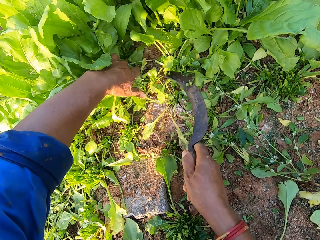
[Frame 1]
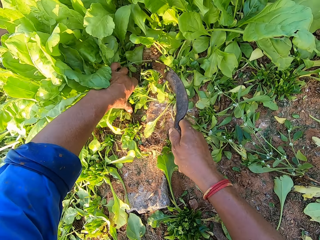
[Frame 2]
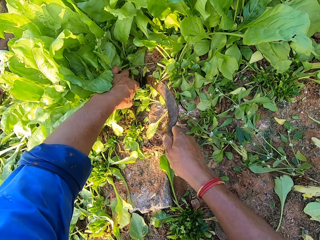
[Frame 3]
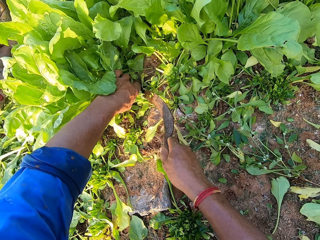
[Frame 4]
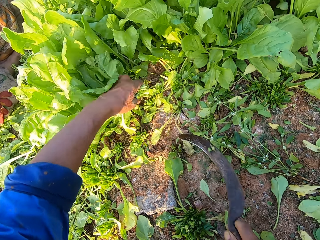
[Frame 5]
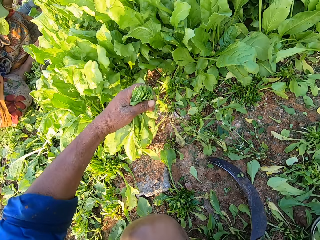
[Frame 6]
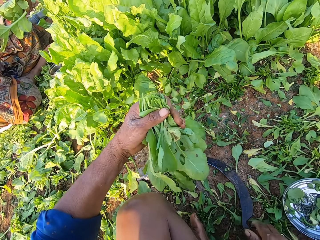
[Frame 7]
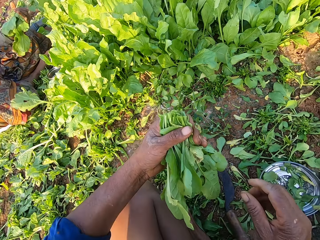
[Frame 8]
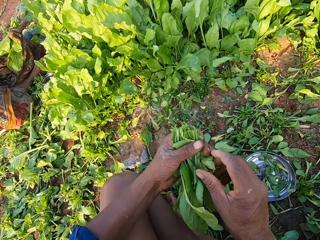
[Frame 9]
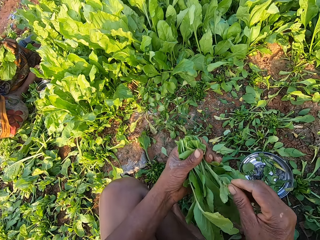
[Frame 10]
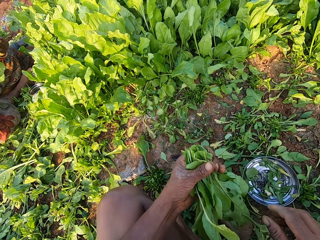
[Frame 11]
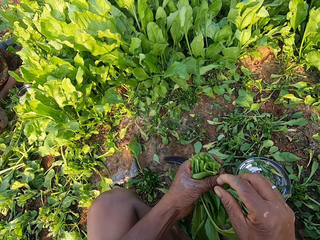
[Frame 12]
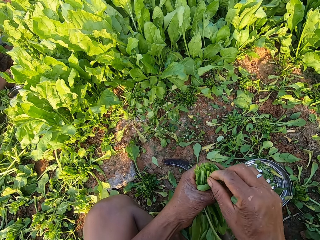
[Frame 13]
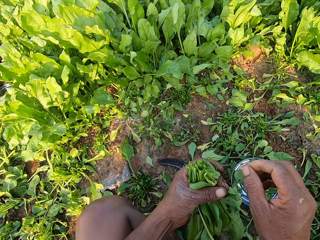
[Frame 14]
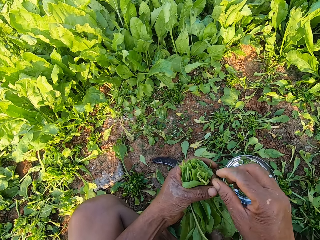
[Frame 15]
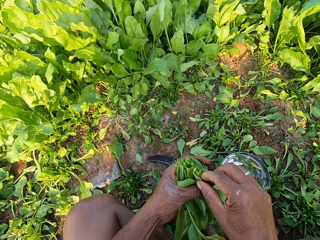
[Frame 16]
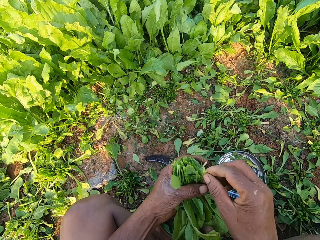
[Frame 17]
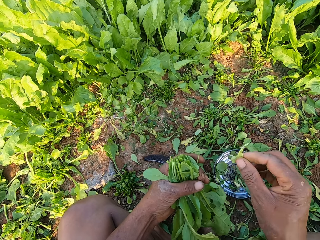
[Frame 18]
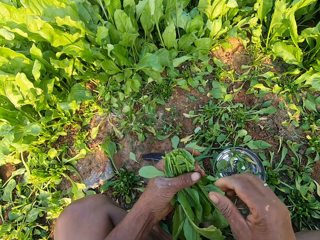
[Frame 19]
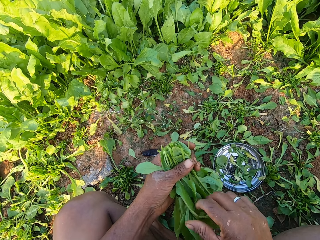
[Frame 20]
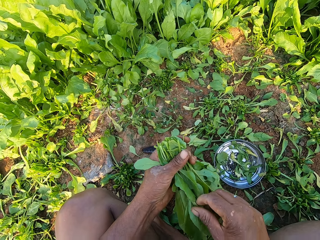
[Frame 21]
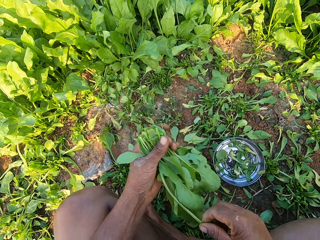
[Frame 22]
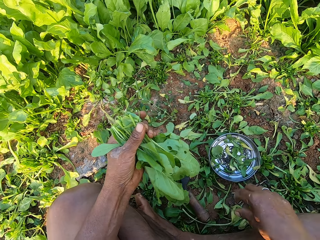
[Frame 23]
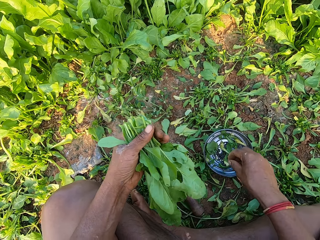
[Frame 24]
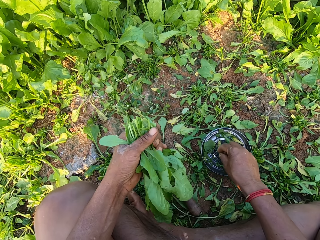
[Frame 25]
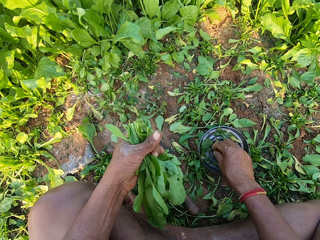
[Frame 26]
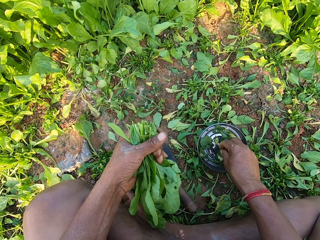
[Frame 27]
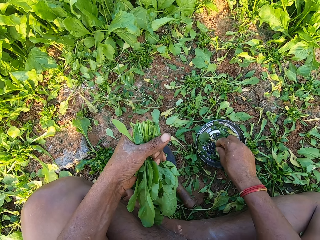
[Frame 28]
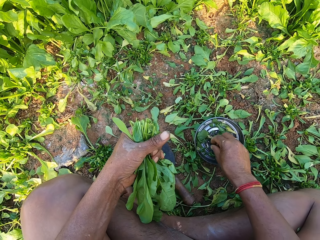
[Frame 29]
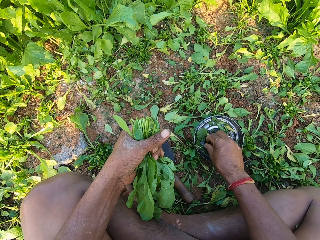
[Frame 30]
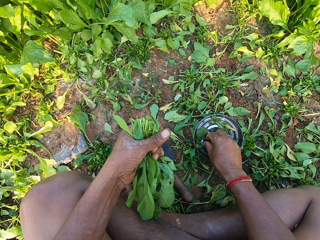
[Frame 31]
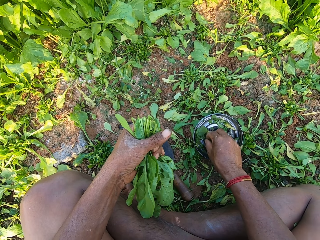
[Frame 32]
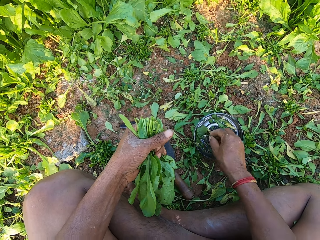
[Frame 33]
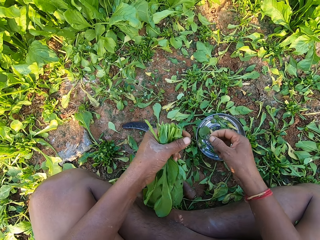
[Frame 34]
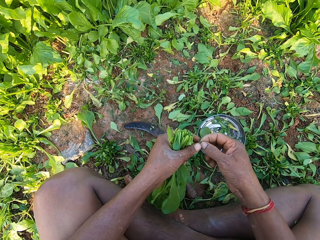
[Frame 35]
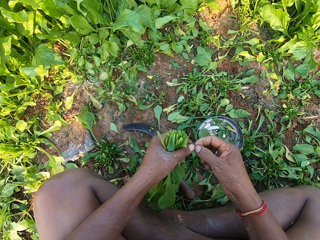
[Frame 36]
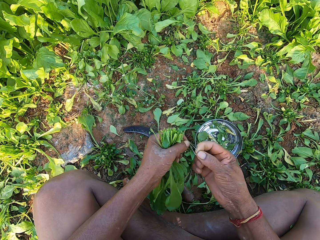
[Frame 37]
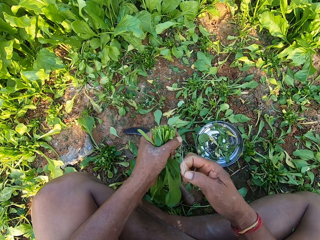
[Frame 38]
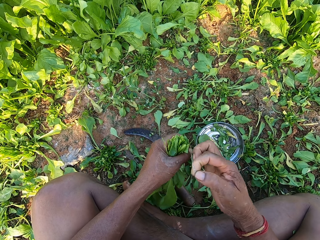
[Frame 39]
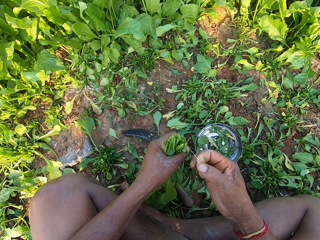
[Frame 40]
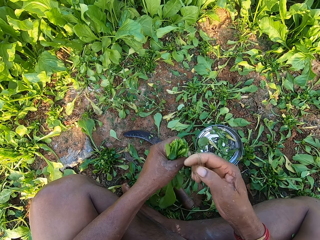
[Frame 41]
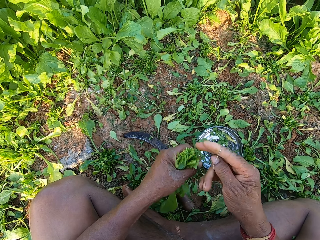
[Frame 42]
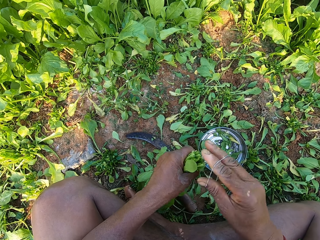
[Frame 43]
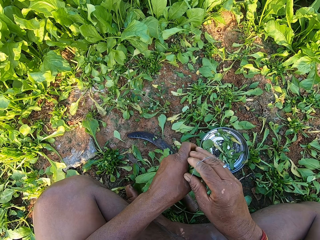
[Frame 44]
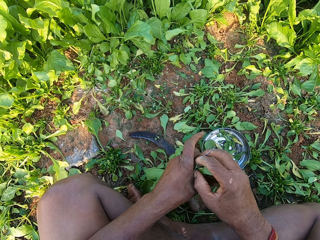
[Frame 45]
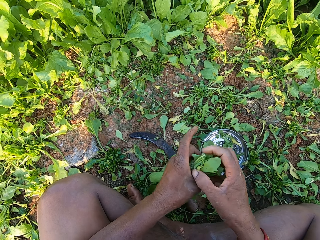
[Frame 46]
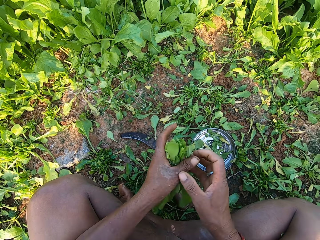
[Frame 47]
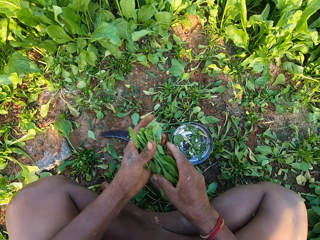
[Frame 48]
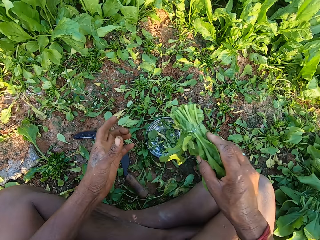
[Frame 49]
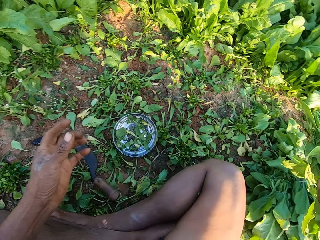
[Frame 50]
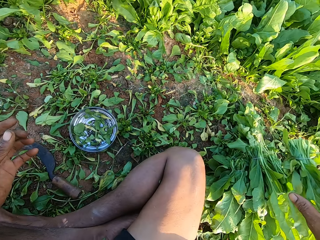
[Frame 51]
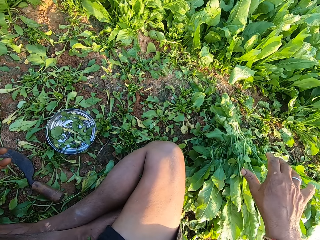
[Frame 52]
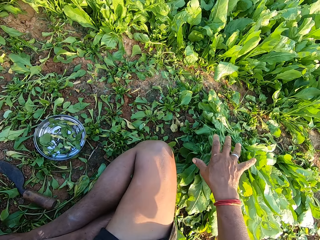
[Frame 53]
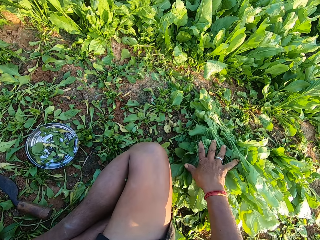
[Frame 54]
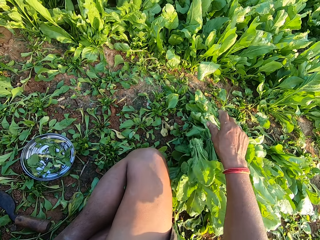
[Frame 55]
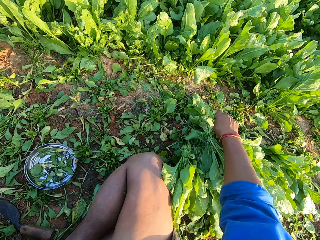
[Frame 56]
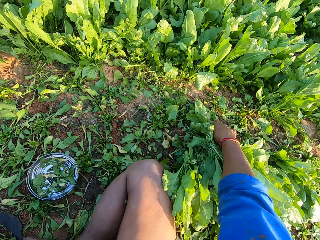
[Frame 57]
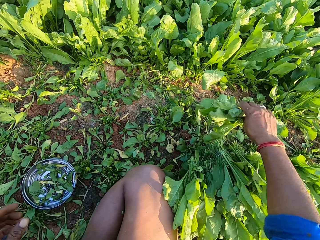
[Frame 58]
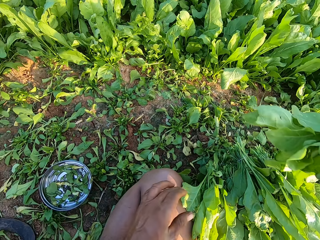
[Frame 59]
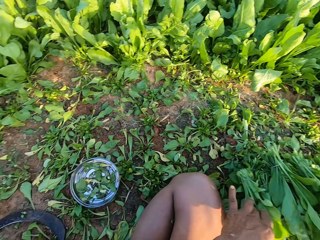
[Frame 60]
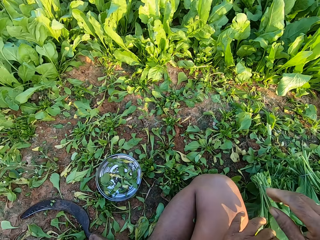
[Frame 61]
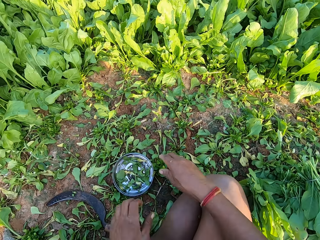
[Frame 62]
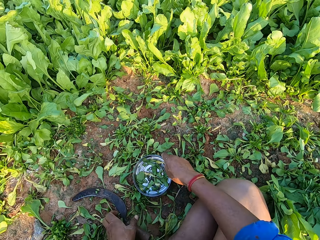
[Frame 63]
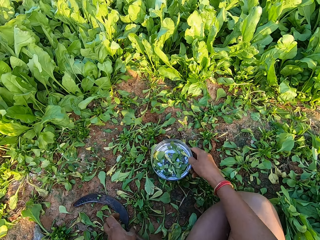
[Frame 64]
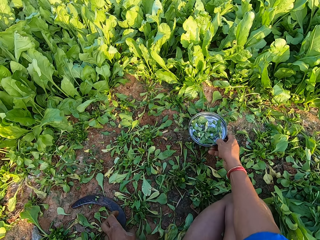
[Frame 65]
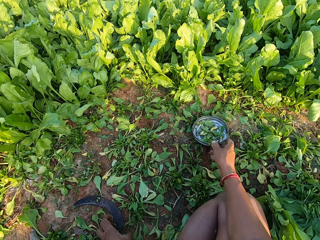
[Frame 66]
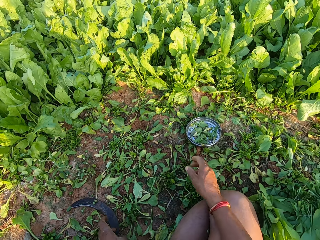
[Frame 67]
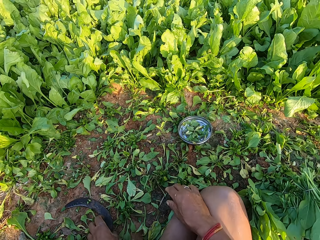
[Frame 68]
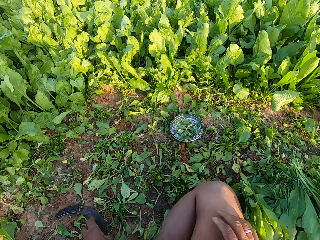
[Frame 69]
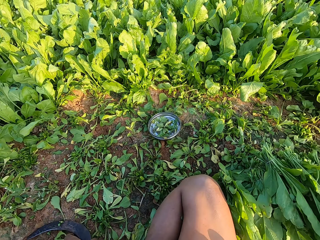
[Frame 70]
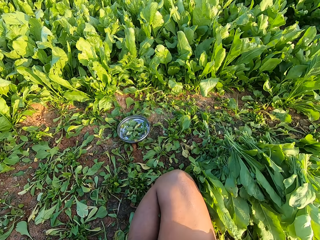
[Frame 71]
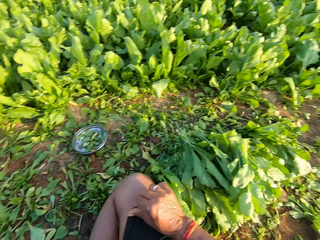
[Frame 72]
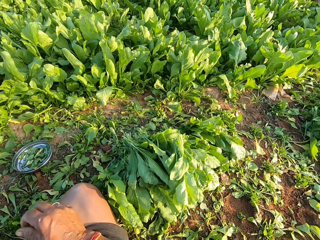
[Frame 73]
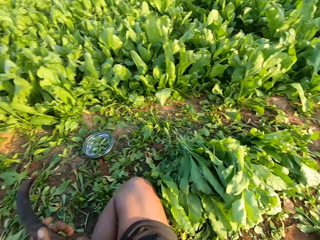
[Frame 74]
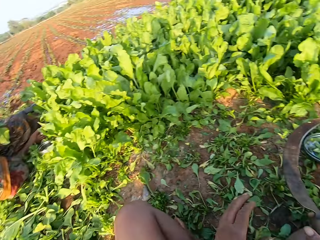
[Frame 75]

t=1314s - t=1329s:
The camera wearer cuts the spinaches on the ground with the hand sickle in her right hand. She drops the hand sickle on the ground with her right hand. She pulls a dried leaf from the spinaches in her left hand with her right hand. She drops the leaf on the ground with her right hand. She pulls a leaf from the spinaches in her left hand with her right hand. She drops the leaf on the ground with her right hand. She pulls a leaf from the spinaches in her left hand with her right hand. She drops the leaf on the ground with her right hand. She picks a rubber band from the plate on the ground with her right hand. She stretches the rubber band in her right hand with her left hand. She ties the spinaches in her left hand with the rubber band in her right hand. She drops the spinaches on the ground with her right hand. She picks spinaches from the ground with her right hand. She drops spinaches on the ground with her right hand. She moves the metal plate on the ground with both hands. She picks the hand sickle from the ground with her left hand. She talks.

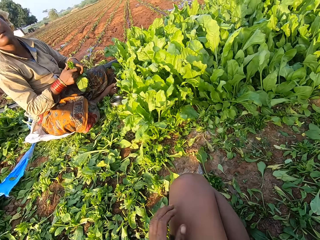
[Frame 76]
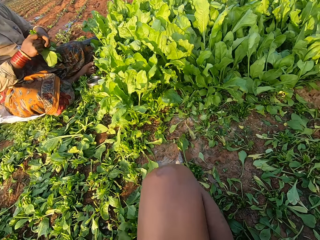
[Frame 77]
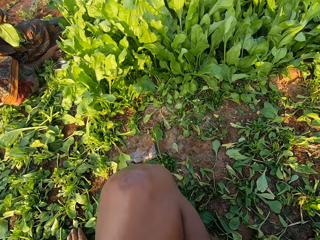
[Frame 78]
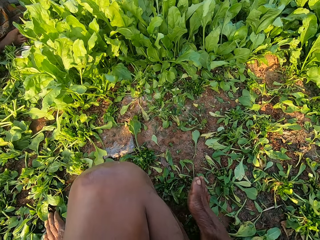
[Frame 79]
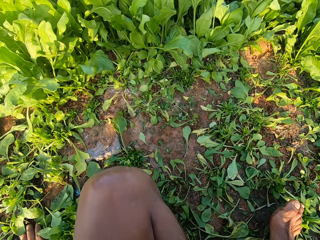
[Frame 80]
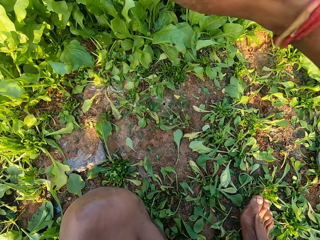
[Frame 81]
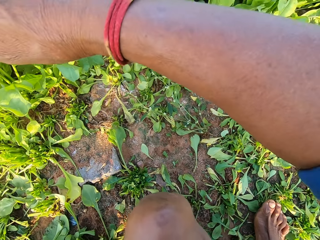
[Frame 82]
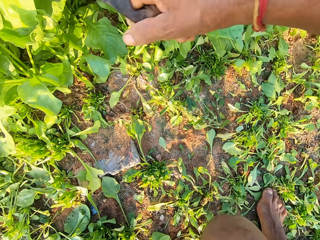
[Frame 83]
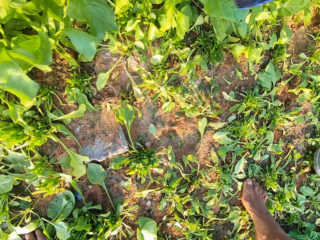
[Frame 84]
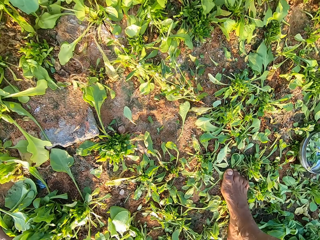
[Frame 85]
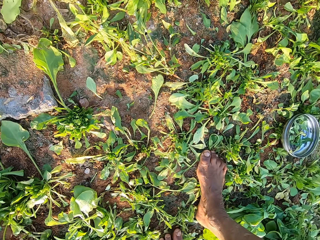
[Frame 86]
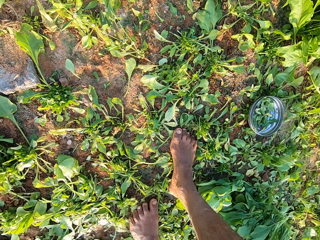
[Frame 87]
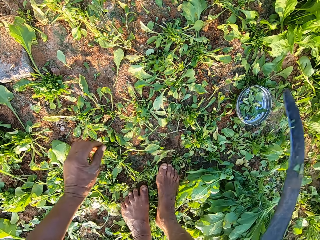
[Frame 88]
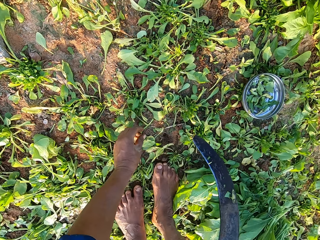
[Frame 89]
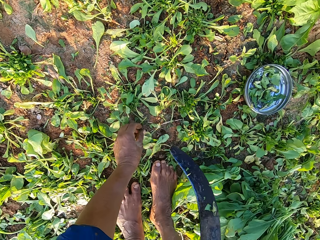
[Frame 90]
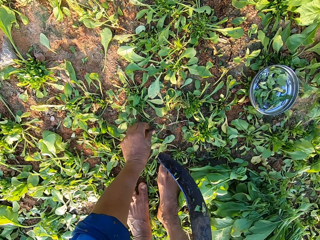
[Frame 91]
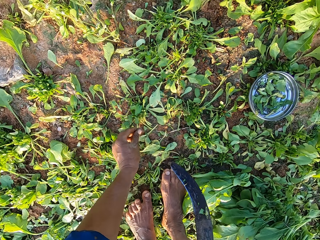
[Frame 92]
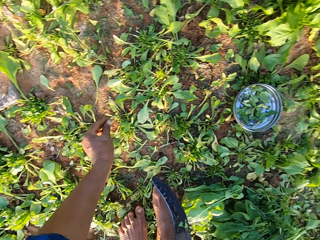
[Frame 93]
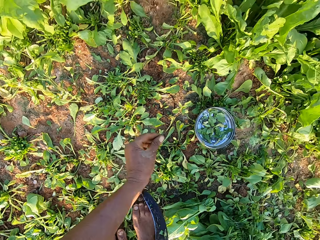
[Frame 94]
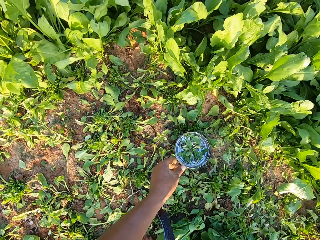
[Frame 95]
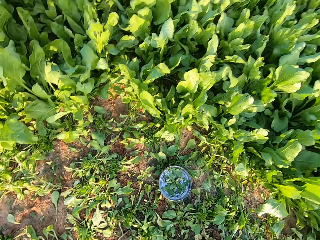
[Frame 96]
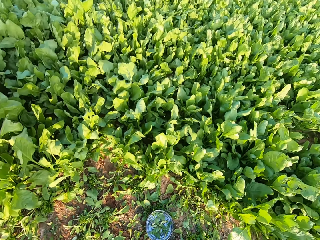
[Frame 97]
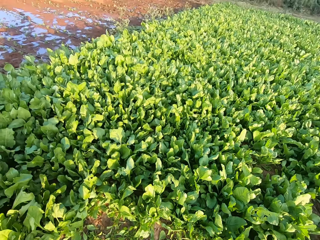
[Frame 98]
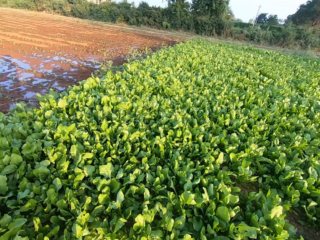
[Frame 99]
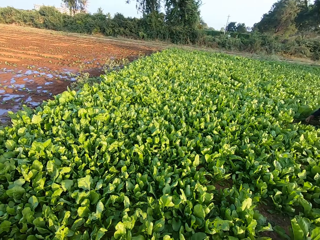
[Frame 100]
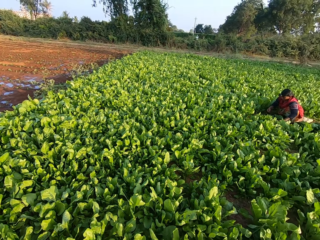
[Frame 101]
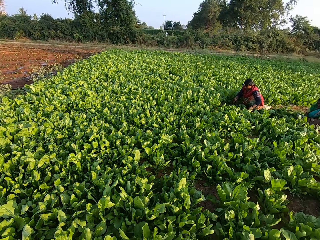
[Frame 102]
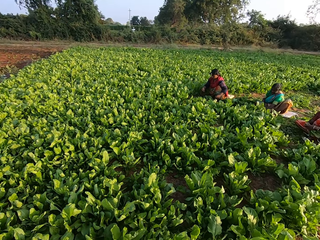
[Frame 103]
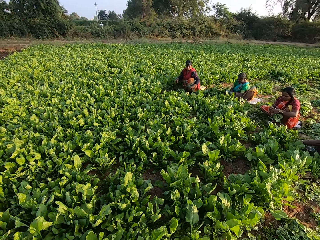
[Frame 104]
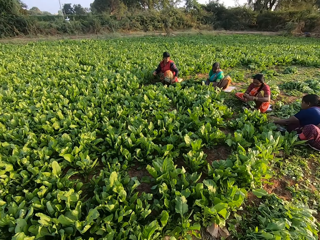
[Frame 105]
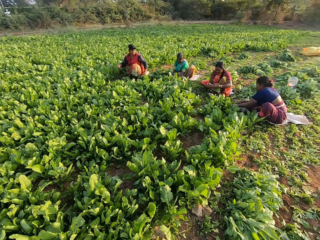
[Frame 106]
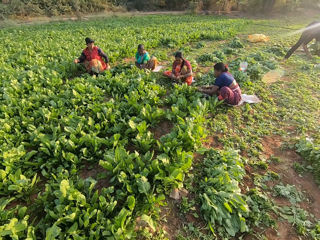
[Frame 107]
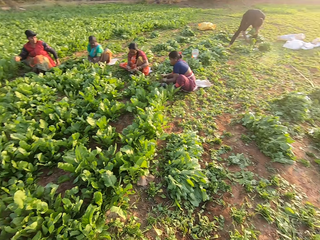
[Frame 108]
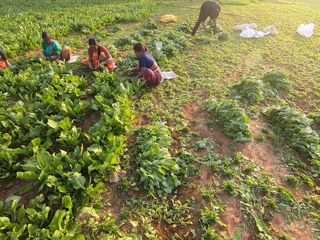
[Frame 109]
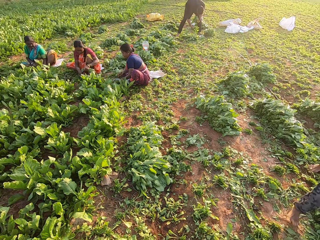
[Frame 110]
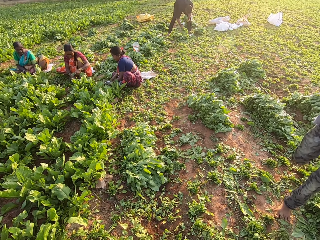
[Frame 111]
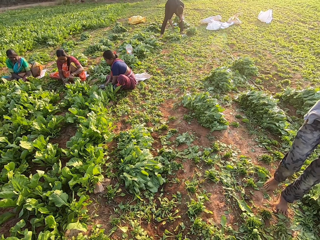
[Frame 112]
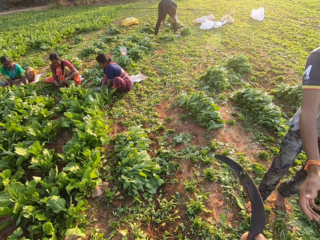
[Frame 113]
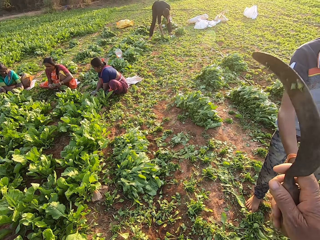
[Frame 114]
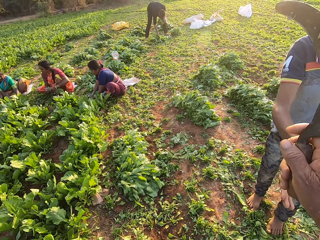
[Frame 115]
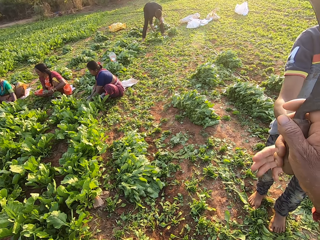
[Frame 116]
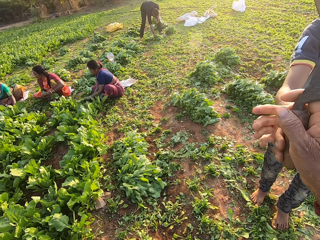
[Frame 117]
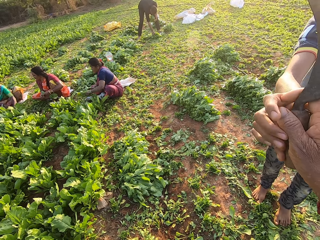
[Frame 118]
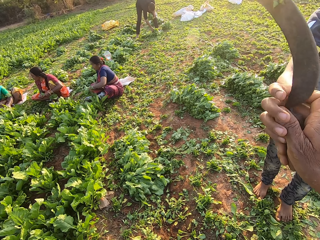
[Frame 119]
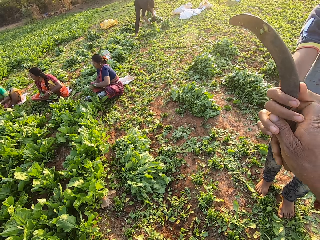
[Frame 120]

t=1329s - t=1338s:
The camera wearer passes the hand sickle from her left hand to her right hand. She looks around. She sits up from the ground. She stands up. She picks rubber bands from the ground with her right hand. She drops the rubber bands in the metal plate on the ground with her right hand. She looks around. She converses with a man. She passes the hand sickle to the man with her right hand.
